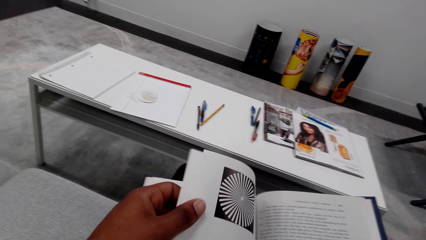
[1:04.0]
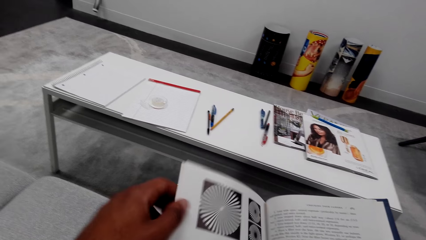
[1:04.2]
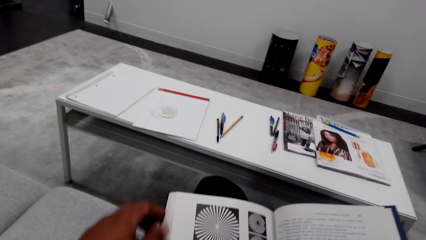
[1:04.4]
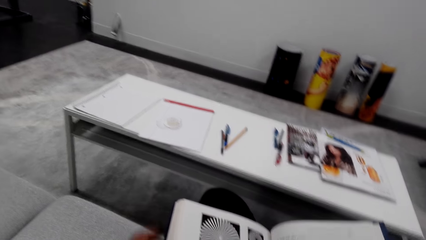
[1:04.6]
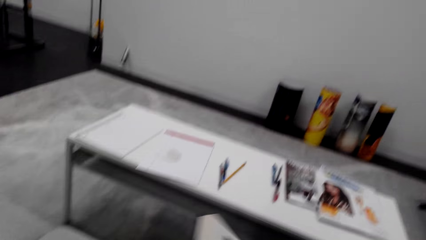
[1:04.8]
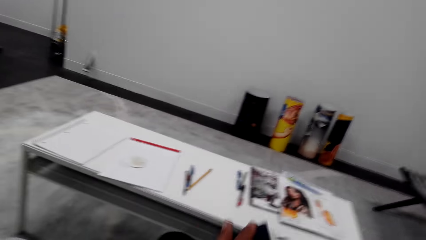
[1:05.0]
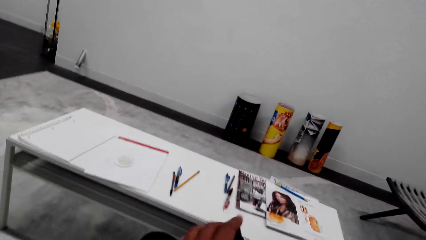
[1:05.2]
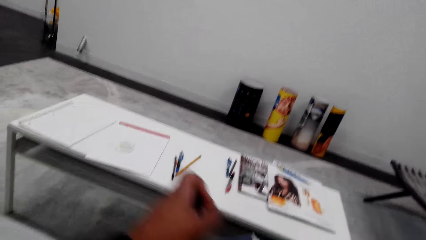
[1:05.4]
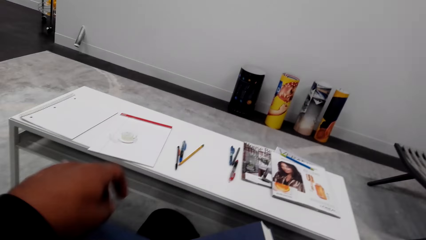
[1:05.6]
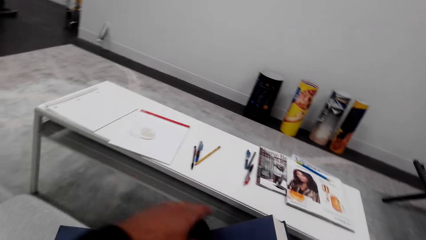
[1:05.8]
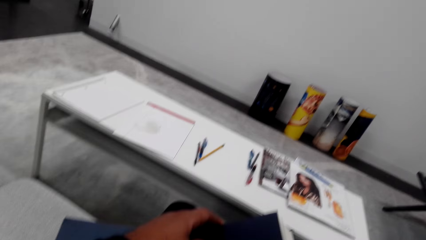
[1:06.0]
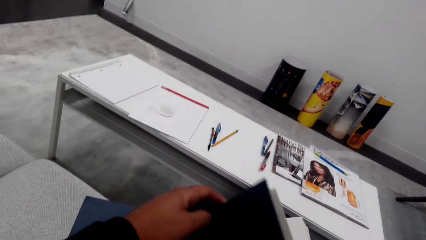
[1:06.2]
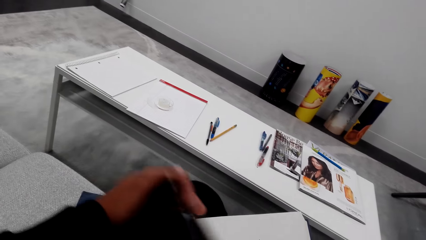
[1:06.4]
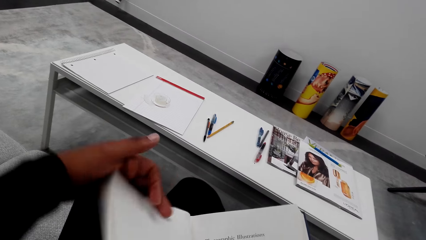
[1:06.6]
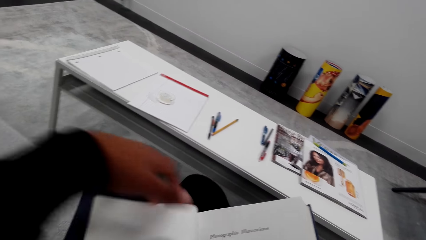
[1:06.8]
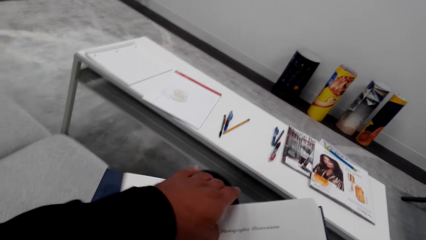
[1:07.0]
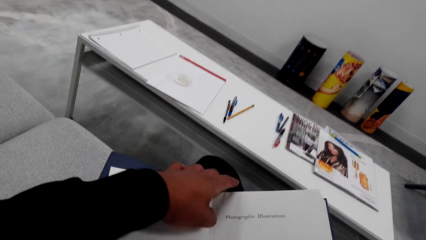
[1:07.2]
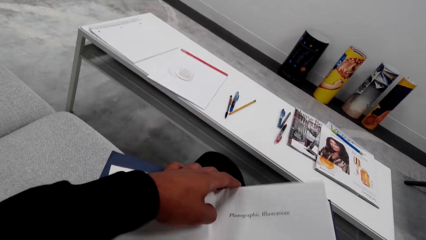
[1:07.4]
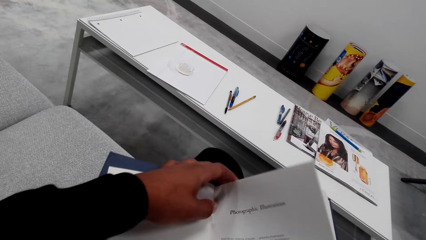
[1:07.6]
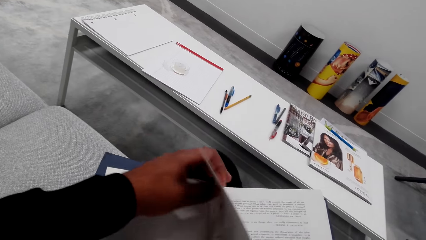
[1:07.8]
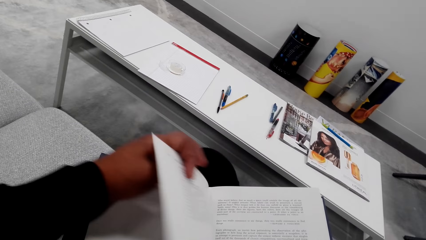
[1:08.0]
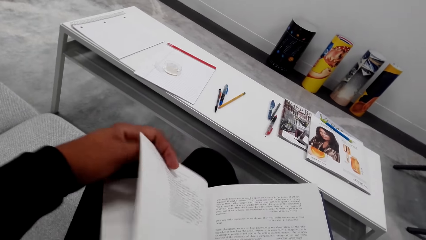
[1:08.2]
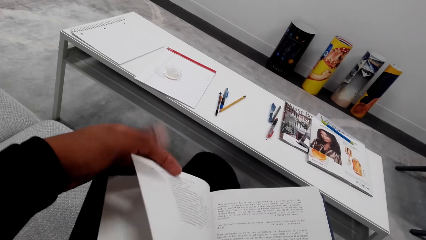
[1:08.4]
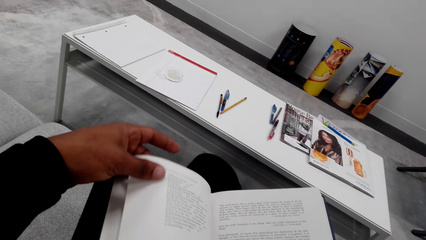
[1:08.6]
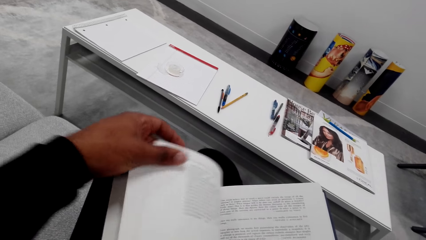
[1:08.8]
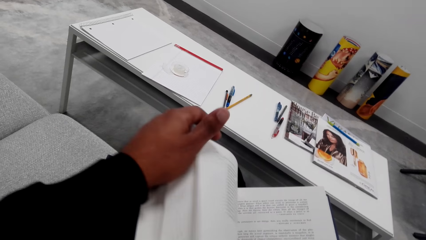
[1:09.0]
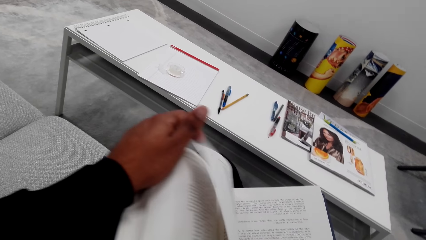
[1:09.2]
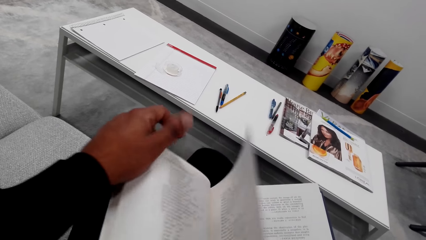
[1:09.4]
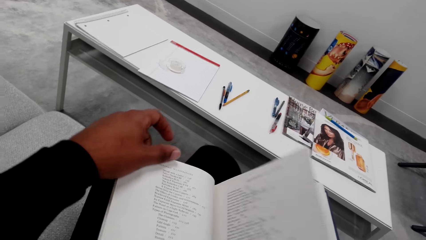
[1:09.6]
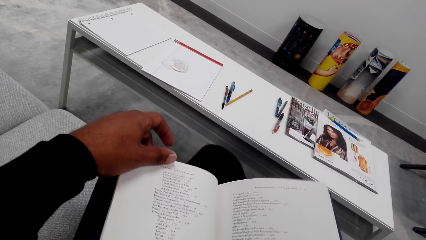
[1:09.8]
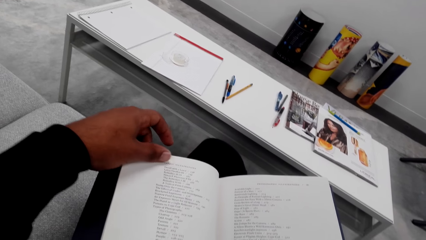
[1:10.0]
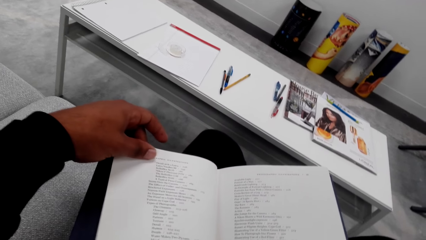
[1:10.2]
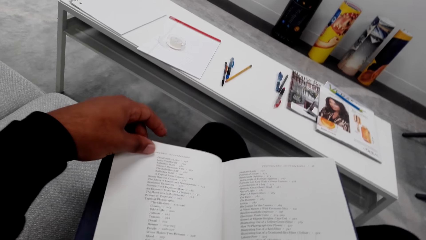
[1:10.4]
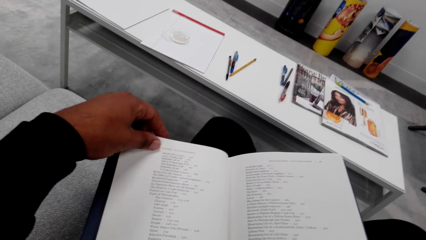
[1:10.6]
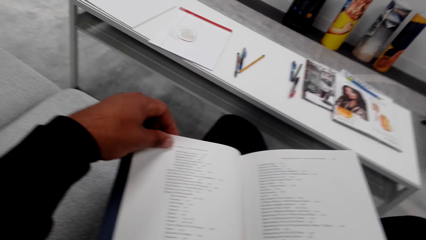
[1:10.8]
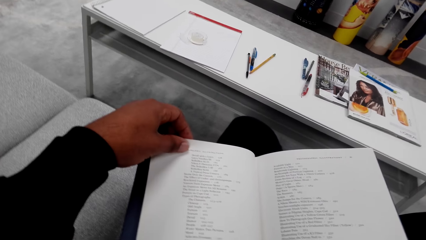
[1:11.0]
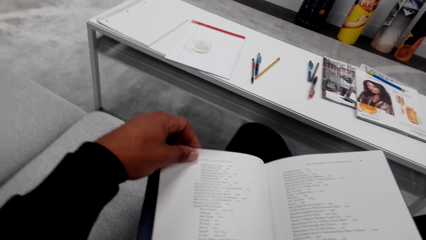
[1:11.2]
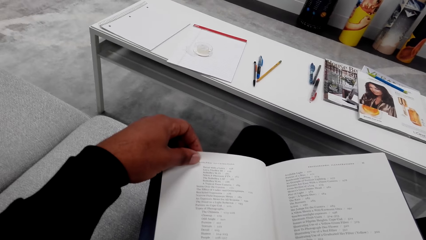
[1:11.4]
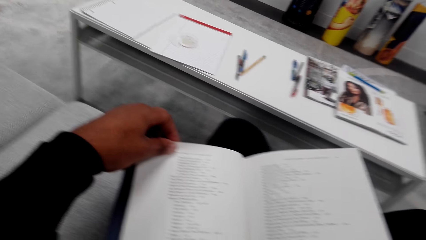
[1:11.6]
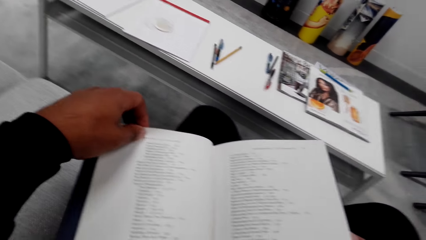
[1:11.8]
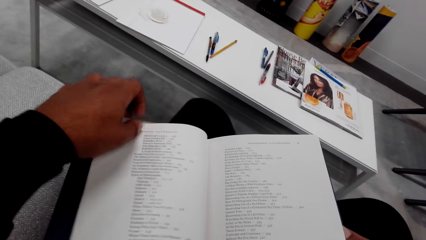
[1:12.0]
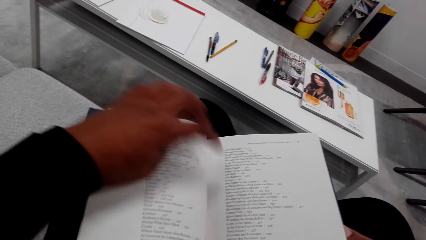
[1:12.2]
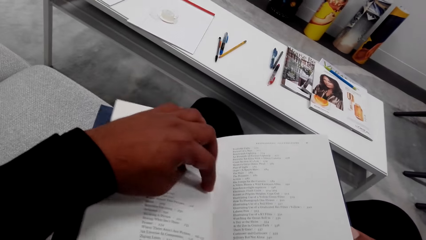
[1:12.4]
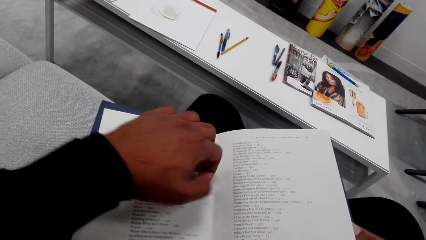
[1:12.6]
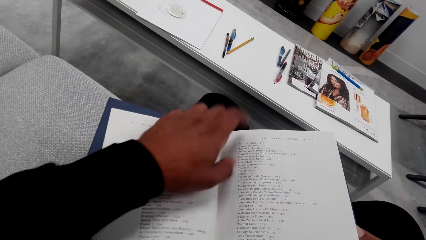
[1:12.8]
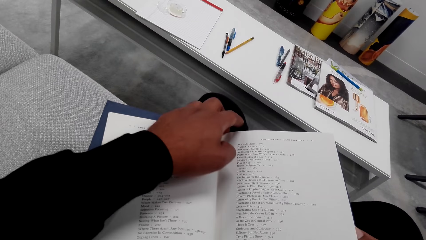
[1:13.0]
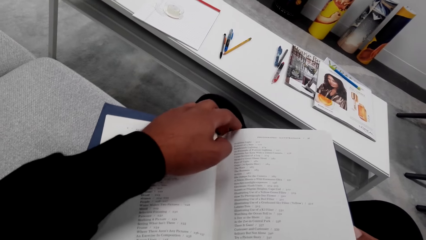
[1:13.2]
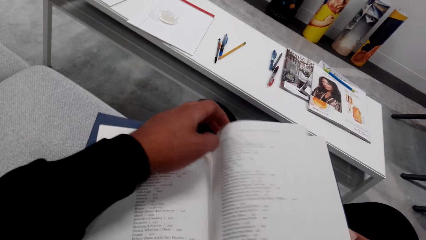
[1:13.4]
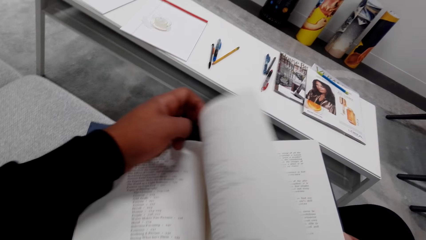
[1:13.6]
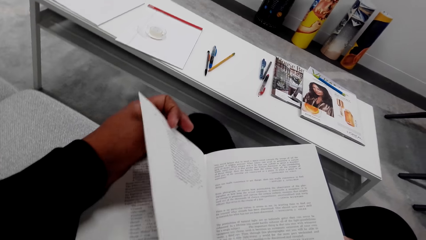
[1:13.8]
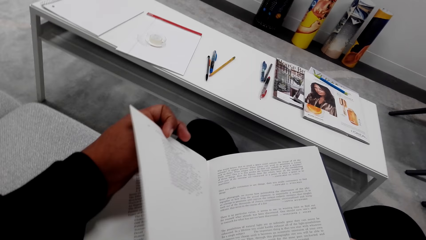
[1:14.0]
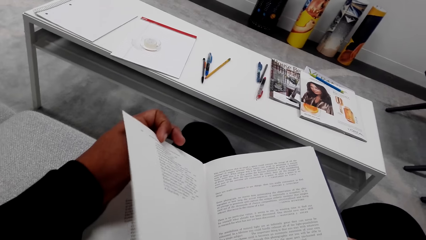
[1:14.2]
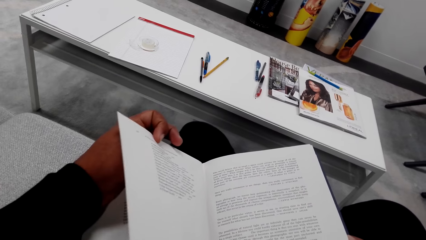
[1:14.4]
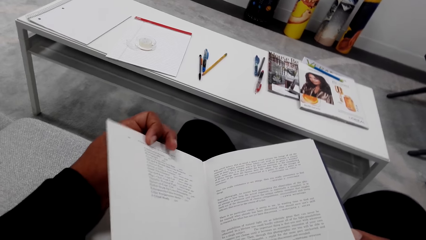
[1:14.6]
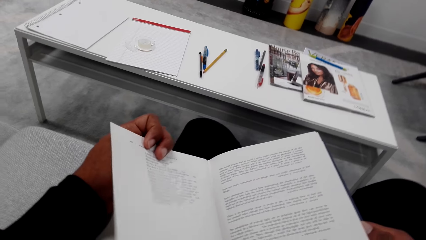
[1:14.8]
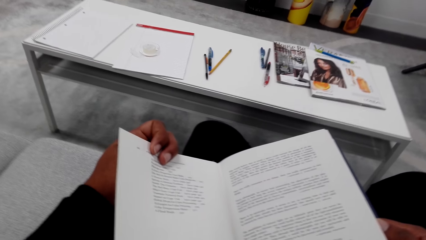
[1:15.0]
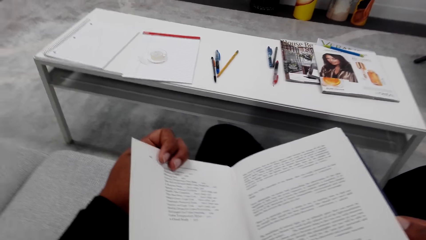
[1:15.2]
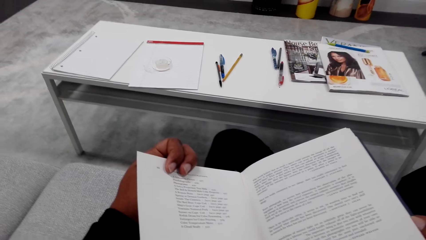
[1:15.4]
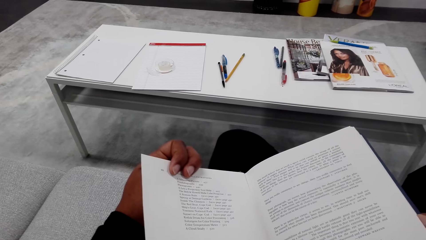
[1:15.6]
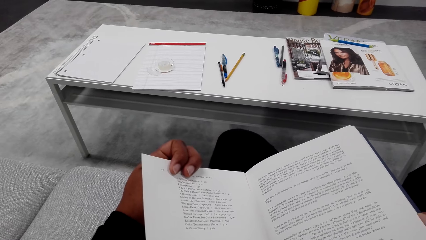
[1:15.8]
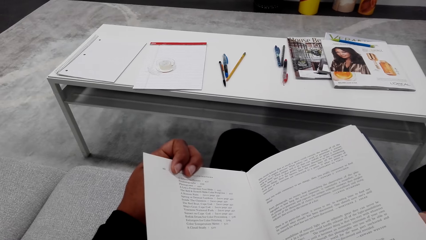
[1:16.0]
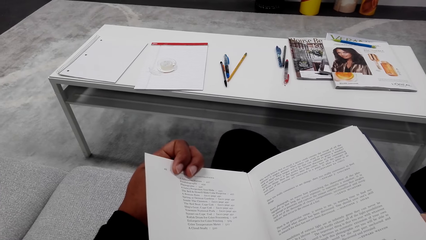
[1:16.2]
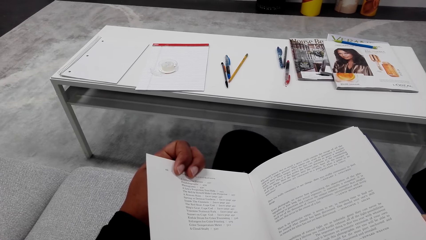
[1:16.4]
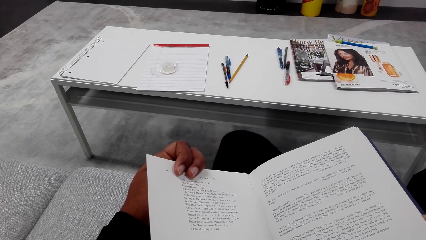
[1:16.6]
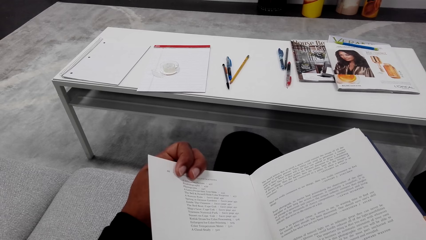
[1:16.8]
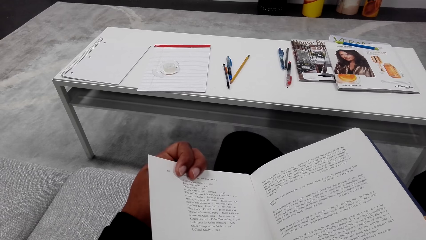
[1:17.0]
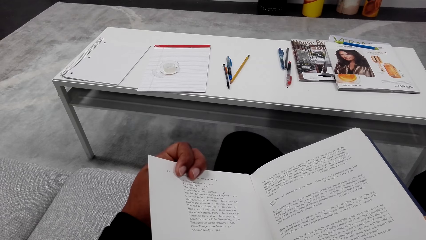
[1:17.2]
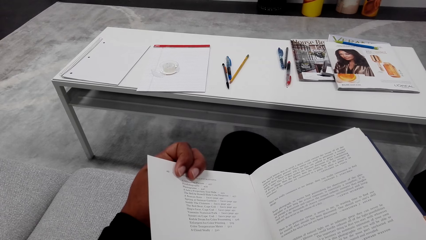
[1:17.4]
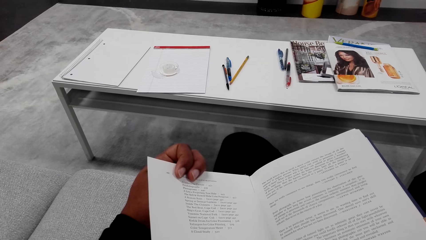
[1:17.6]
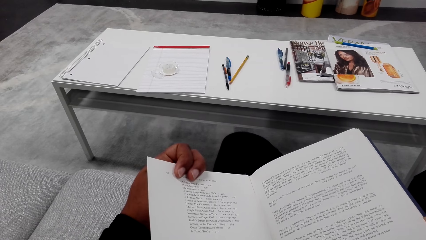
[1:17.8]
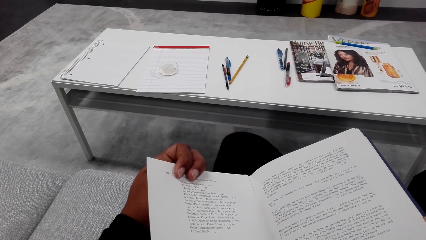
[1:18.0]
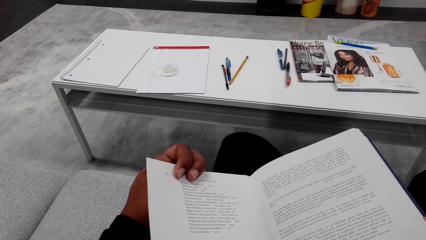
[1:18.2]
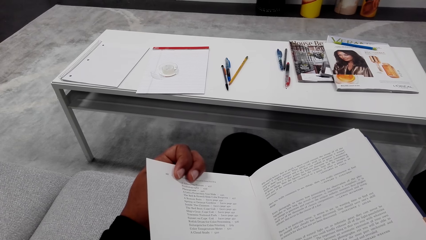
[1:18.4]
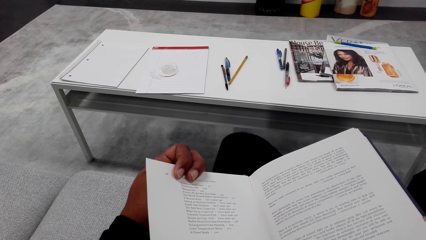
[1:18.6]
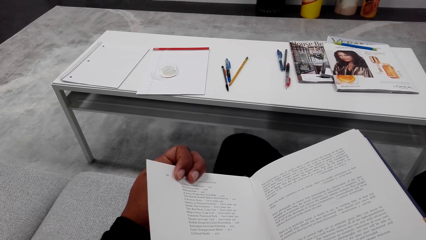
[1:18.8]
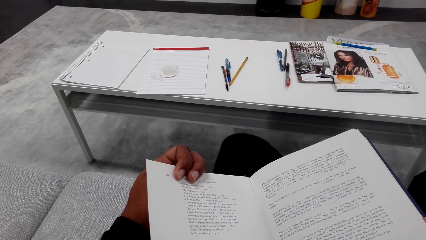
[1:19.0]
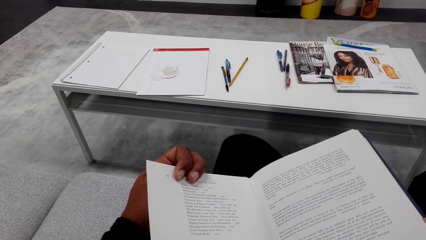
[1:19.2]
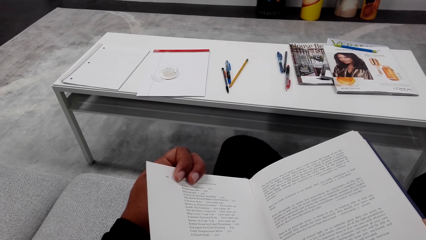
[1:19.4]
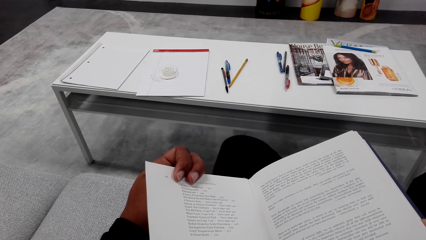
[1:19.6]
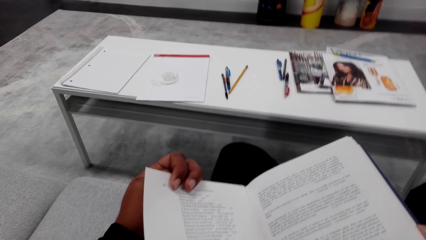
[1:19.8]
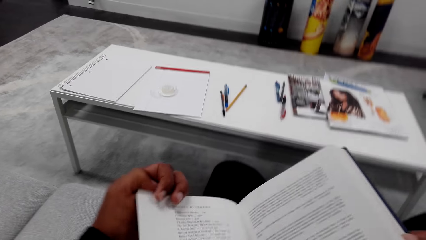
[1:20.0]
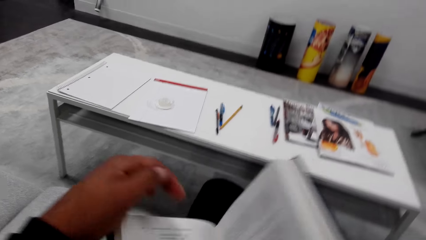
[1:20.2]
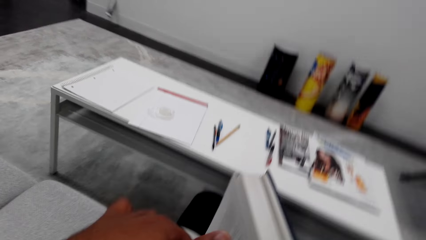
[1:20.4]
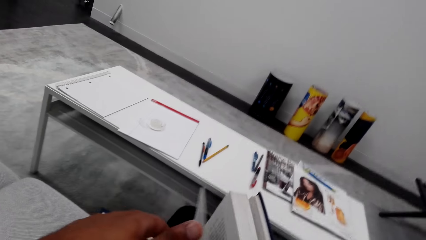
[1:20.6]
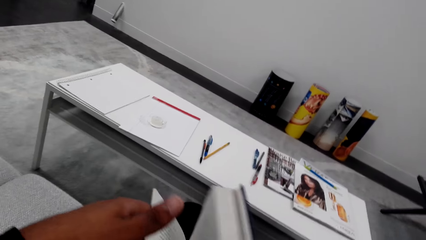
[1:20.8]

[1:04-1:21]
The camera wearer moves a book. They close the book. They move the left hand. They open the book. They turn the page of the book. They touch the book. They open the book again. They turn the page of the book. They read the book. They move the left hand. They touch the book. They open a book page. They turn the page of the book. They read the book.
